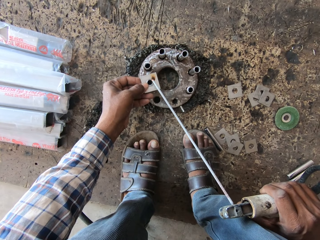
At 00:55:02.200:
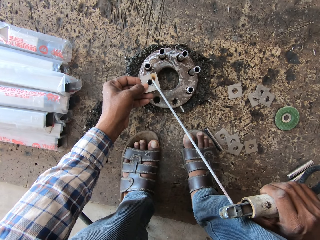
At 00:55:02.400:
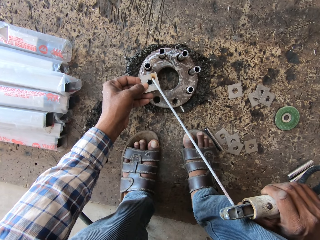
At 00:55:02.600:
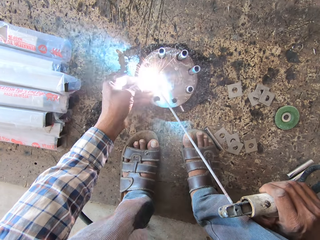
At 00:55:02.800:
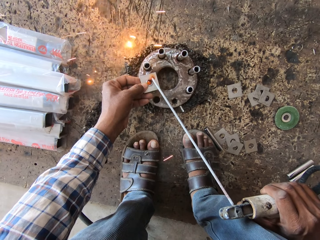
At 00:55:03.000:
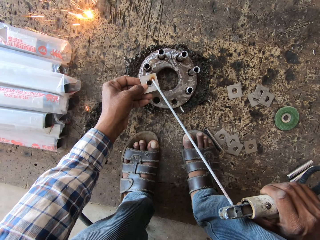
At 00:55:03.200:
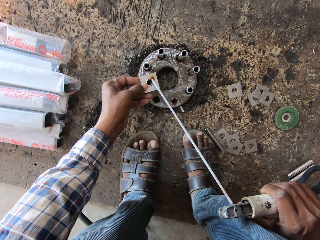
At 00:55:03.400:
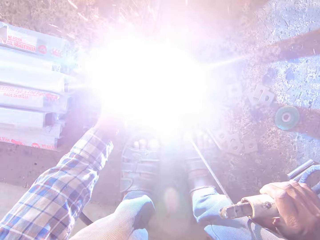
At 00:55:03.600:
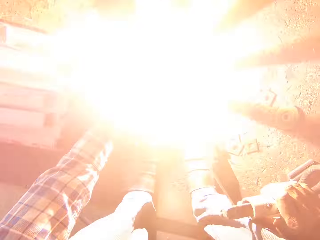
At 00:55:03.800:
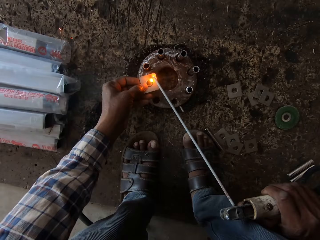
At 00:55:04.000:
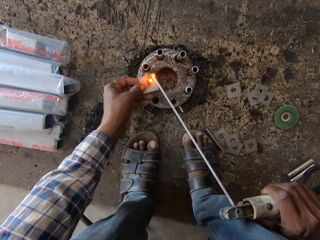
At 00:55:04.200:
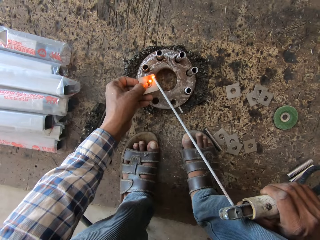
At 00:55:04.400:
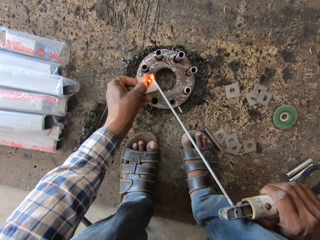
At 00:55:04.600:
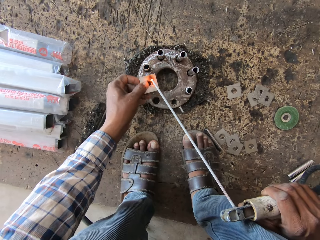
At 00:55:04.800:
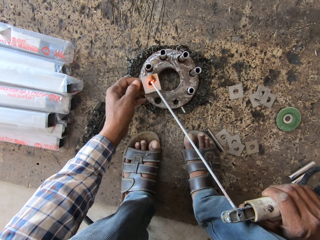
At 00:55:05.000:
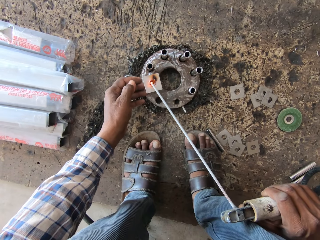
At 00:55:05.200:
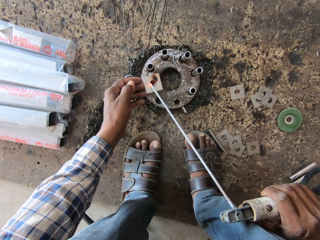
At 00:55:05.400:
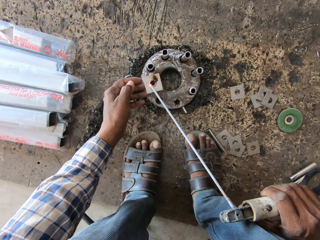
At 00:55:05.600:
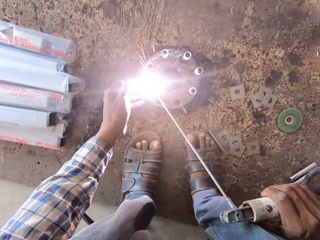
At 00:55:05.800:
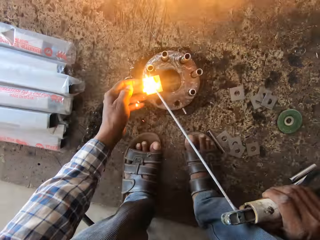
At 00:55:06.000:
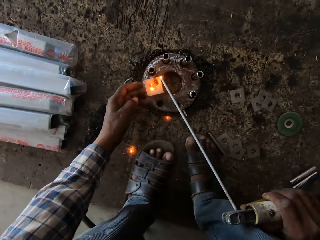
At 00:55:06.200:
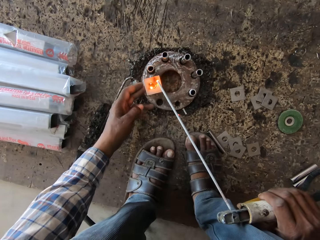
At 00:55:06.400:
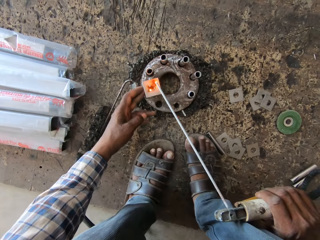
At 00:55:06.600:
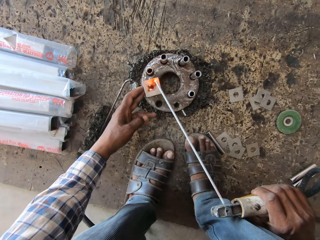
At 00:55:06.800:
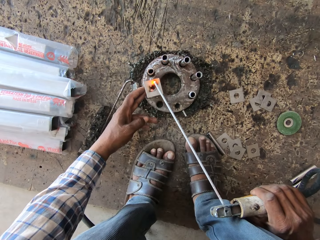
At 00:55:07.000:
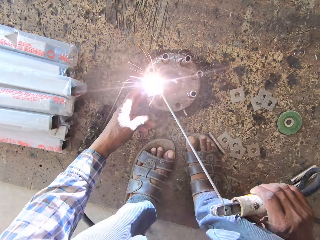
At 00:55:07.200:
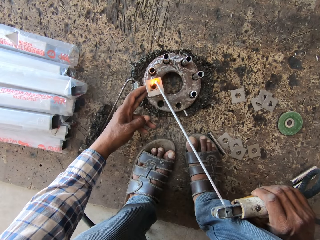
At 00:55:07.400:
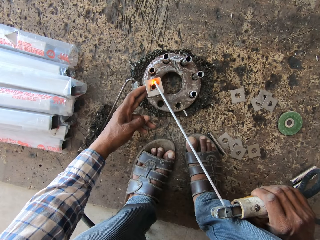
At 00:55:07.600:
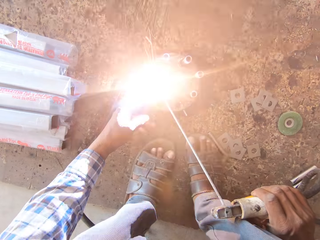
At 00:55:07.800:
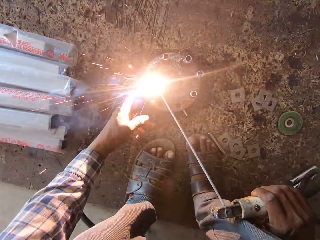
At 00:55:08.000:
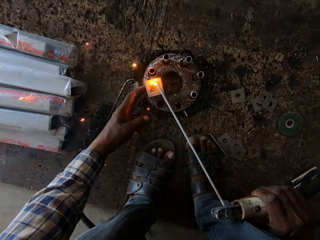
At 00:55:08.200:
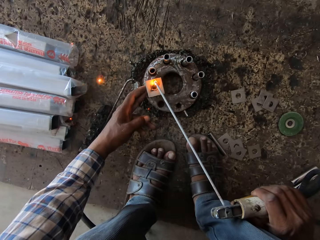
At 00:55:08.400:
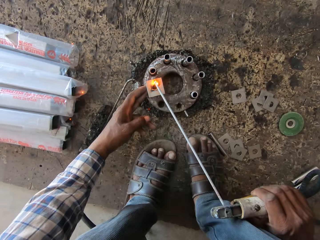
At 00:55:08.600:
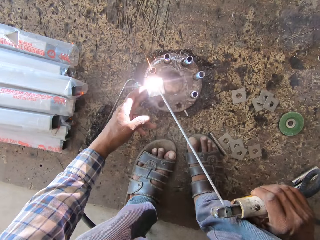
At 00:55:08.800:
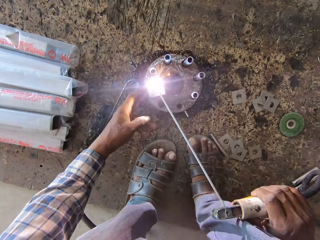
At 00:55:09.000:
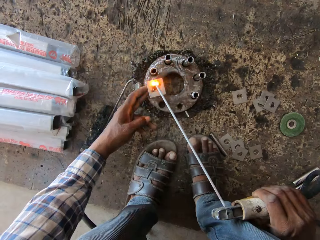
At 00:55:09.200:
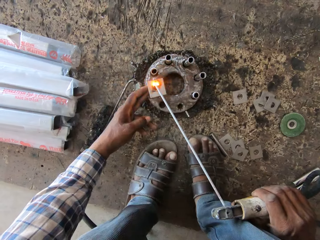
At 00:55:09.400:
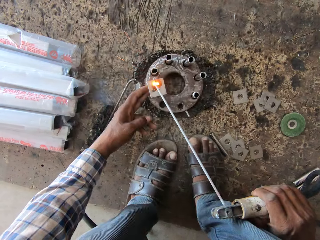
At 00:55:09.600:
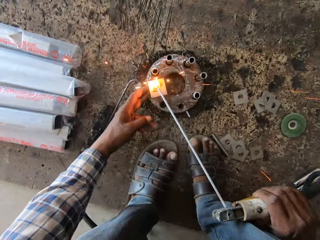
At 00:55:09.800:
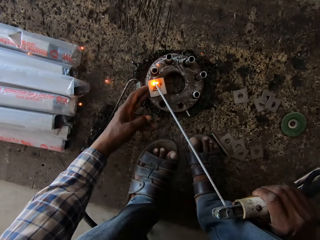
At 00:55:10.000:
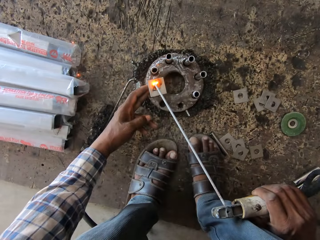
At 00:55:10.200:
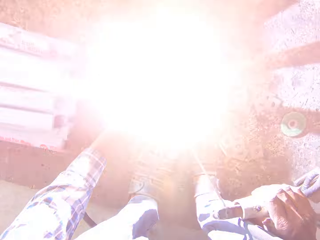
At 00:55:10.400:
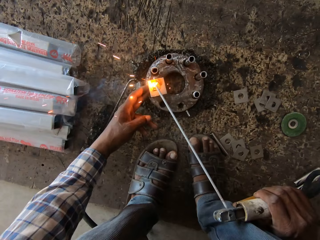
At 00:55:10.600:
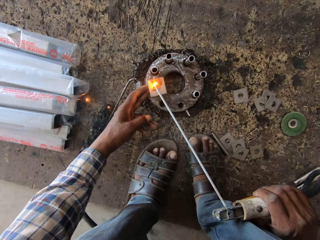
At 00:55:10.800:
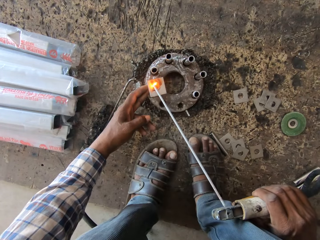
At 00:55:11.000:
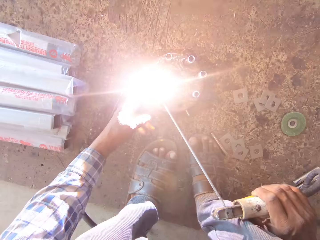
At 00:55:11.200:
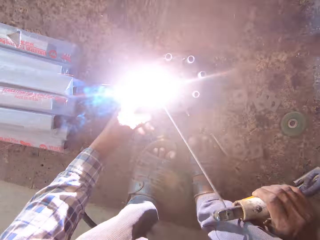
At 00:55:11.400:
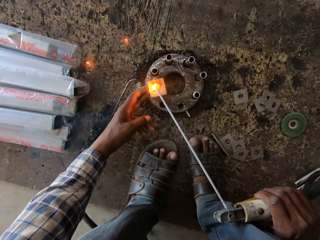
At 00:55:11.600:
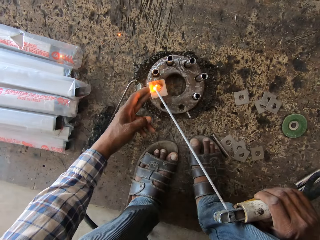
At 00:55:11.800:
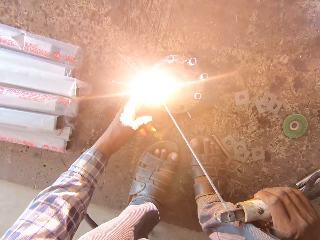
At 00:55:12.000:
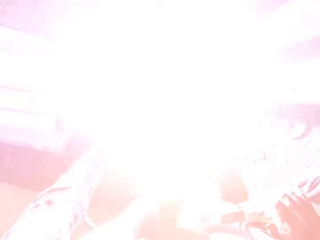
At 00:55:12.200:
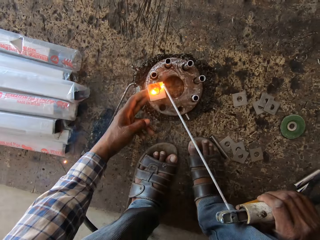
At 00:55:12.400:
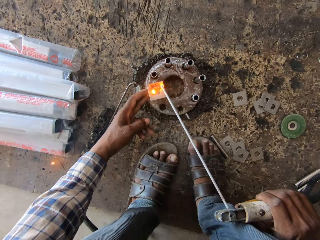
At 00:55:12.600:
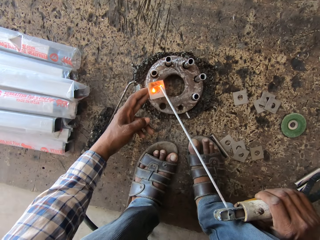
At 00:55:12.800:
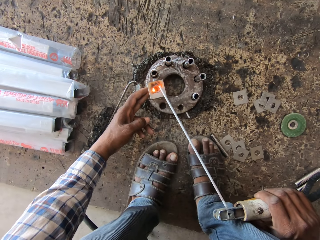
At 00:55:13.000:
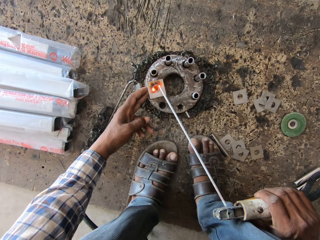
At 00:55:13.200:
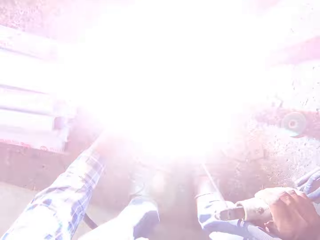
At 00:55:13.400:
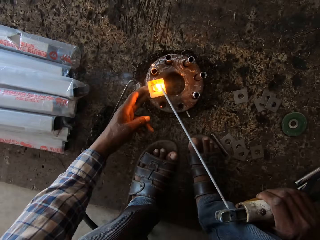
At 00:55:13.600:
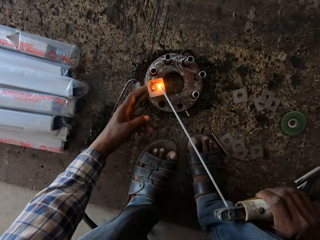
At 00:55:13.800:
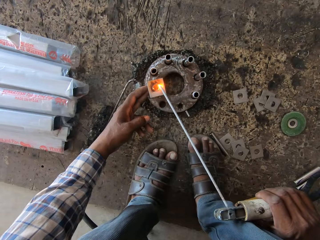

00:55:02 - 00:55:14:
The camera wearer welds the base plate and the steel pipe with the welding torch in his right hand. He adjusts the base plate with his left hand. He welds the base plate and the steel pipe with the welding torch in his right hand. He welds again.

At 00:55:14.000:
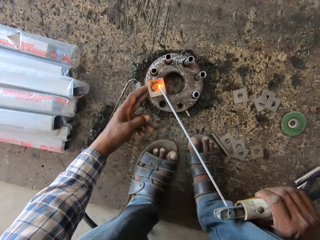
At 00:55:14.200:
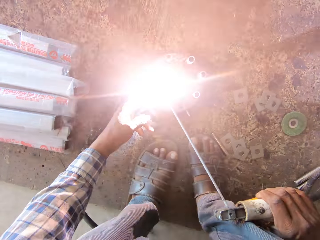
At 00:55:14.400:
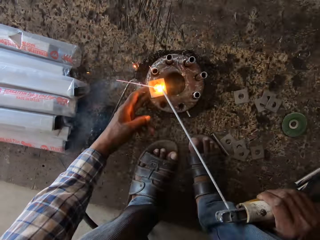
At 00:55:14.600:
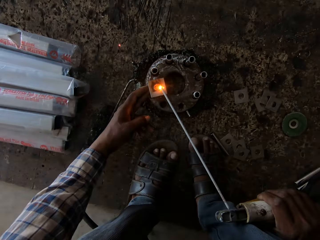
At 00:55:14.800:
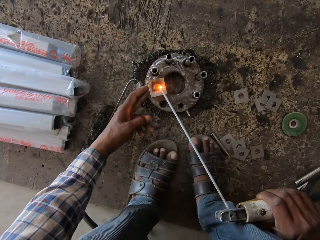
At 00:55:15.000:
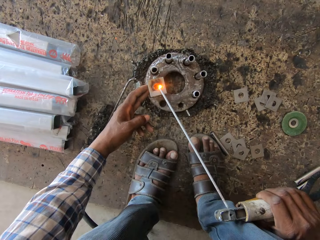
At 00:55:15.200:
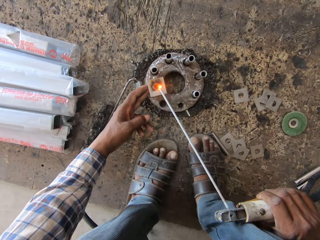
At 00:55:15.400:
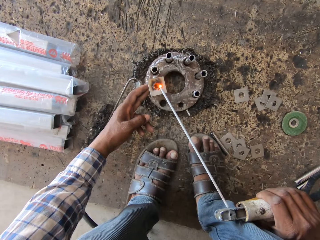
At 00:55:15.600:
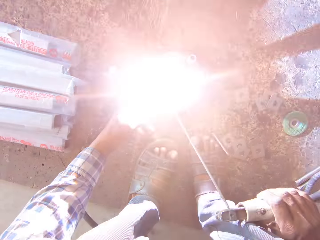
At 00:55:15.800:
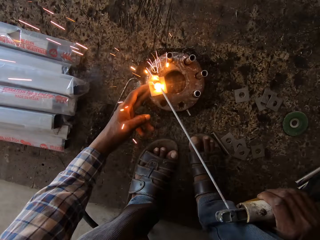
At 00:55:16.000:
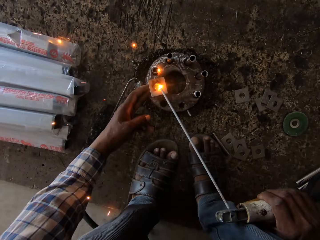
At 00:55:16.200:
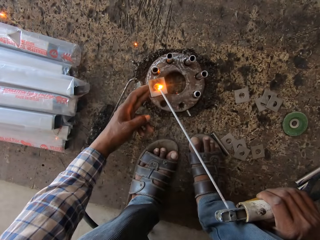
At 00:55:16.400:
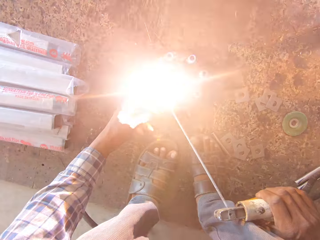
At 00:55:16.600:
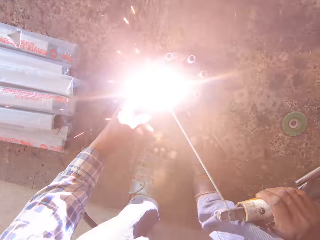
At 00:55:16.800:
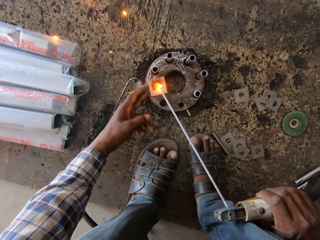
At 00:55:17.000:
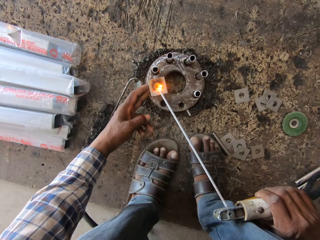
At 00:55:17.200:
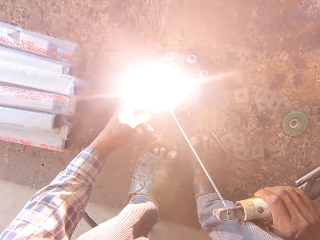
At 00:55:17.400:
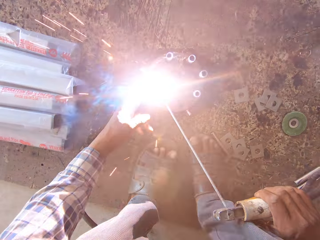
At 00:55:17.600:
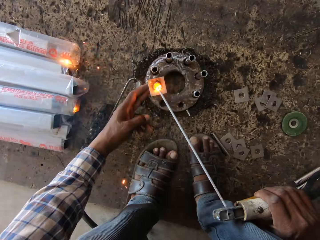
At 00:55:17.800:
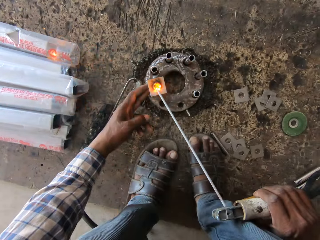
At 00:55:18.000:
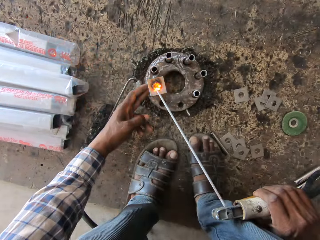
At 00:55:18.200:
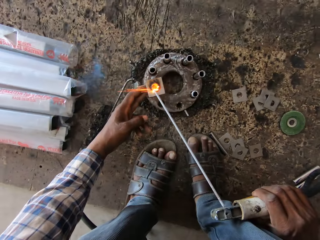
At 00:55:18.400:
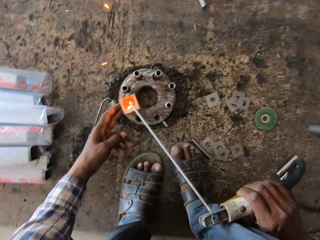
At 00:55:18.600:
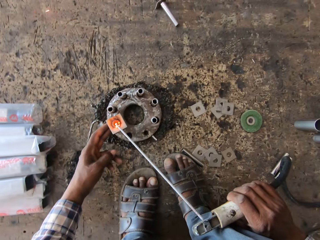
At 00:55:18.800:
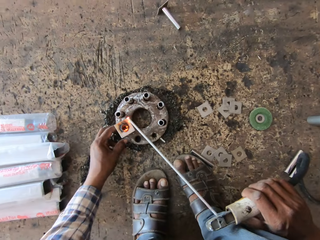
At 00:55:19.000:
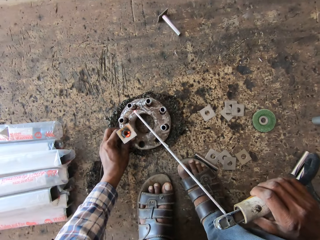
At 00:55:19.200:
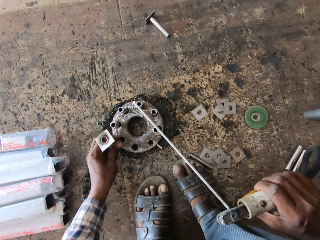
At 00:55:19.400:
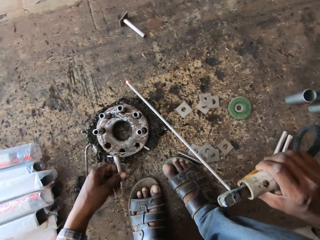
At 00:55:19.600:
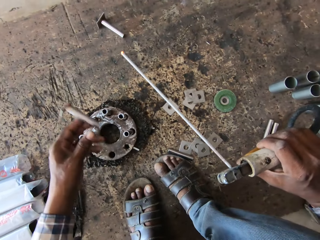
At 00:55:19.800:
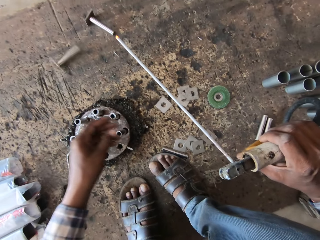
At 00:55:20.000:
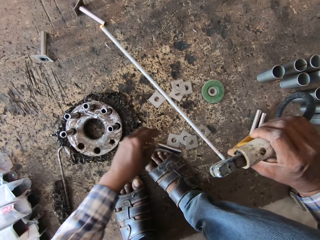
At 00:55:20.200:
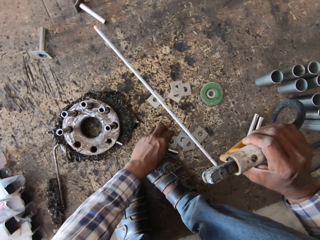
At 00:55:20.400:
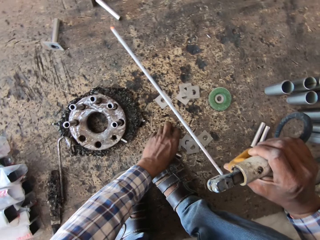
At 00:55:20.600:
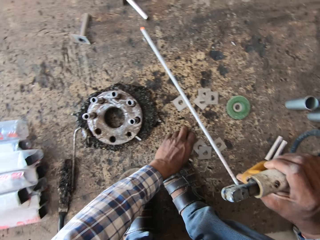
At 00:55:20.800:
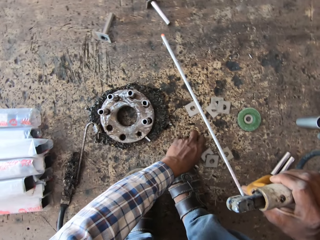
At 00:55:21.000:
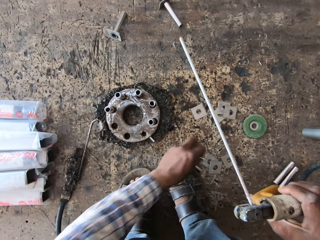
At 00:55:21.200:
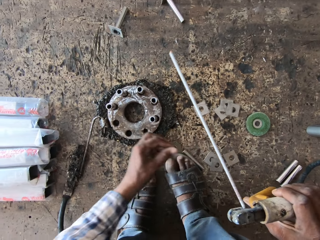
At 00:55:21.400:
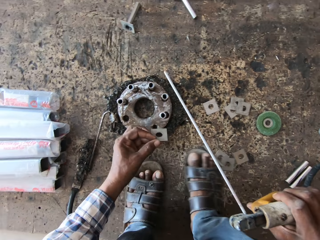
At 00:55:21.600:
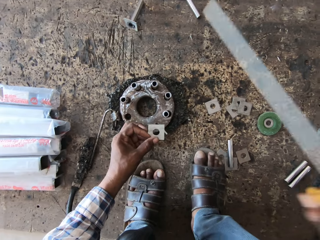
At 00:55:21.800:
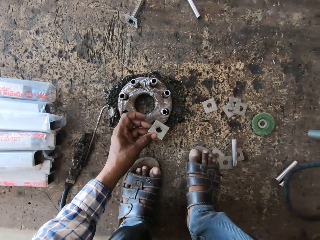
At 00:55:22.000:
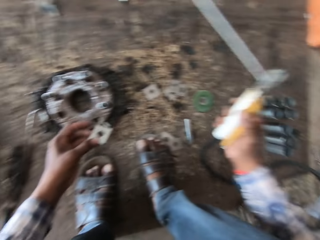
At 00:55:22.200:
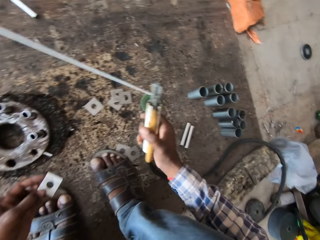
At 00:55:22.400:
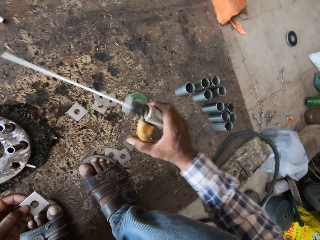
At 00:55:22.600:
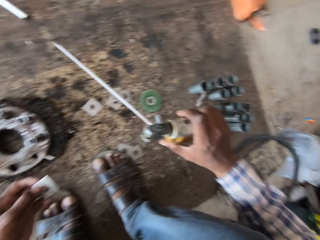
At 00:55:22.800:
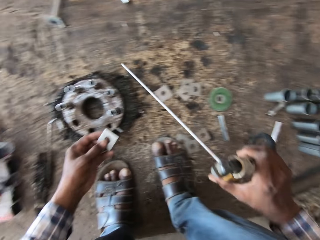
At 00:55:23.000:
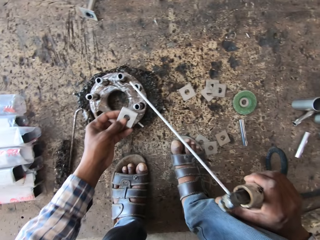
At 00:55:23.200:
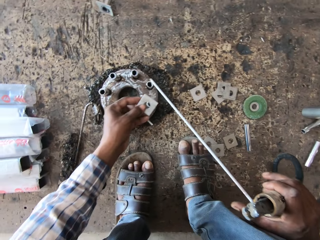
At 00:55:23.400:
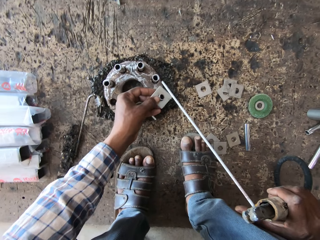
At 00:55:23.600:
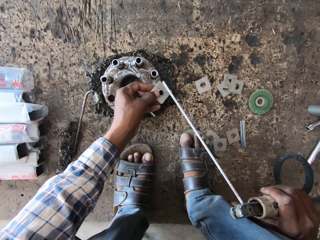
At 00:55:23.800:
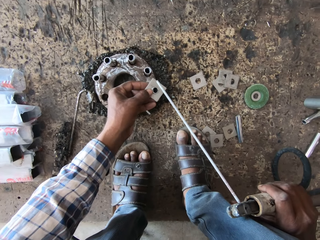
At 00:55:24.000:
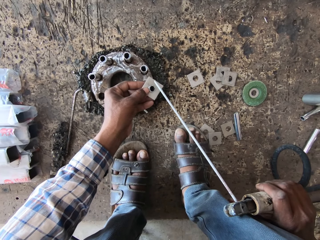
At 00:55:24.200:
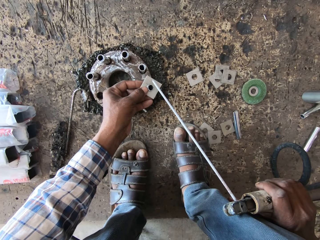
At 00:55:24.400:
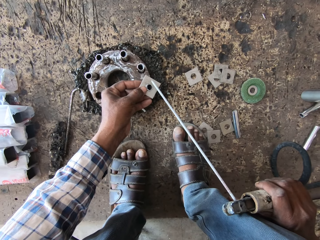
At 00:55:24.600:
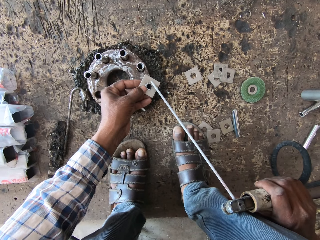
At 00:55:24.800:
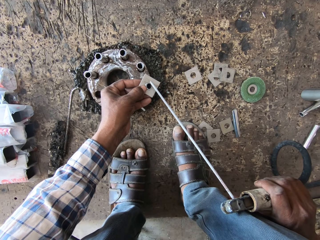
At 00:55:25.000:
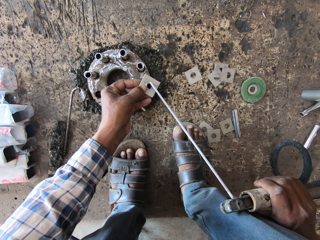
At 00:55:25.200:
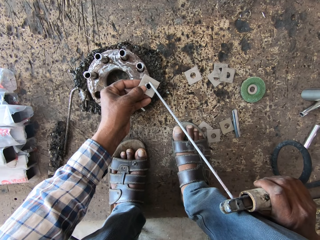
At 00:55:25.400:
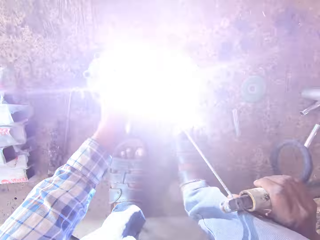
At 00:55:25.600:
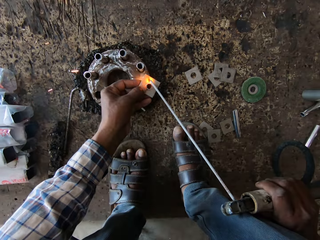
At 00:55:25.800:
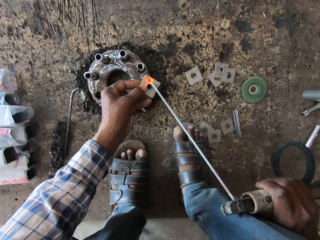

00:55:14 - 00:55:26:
The camera wearer removes the welded steel pipe from the flange with his left hand. He throws the welded steel pipe on the floor with his left hand. He picks up a base plate from the floor with his left hand. He places the base plate on a steel pipe with his left hand. He welds the base plate and the steel pipe with the welding torch in his right hand.
